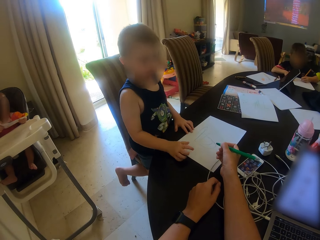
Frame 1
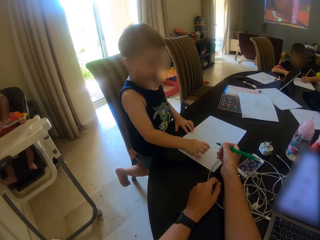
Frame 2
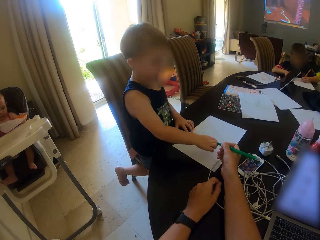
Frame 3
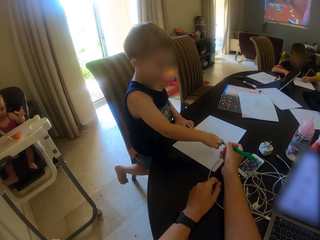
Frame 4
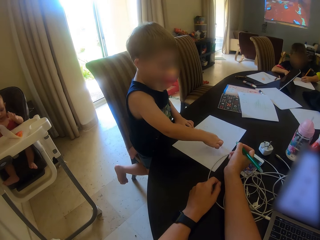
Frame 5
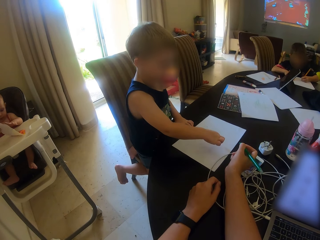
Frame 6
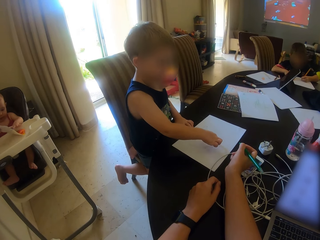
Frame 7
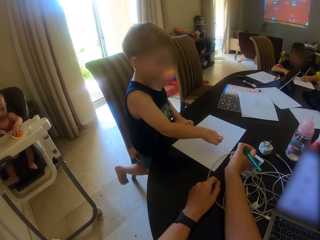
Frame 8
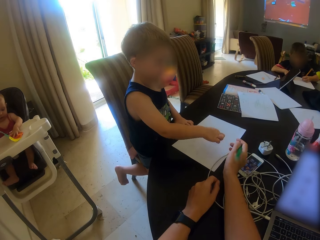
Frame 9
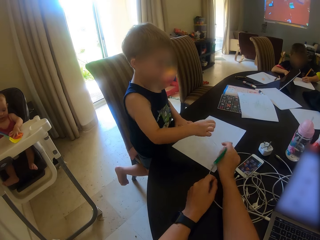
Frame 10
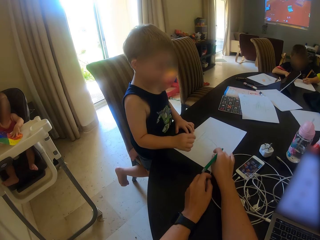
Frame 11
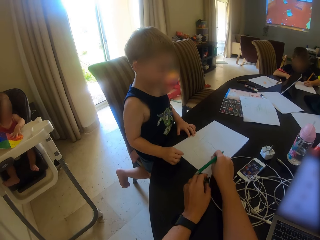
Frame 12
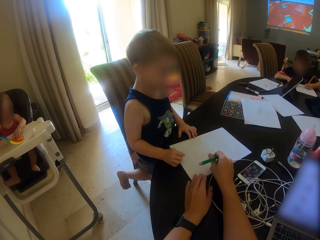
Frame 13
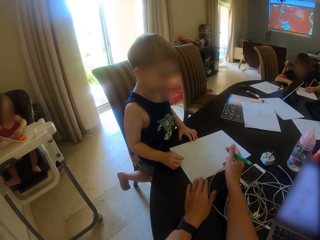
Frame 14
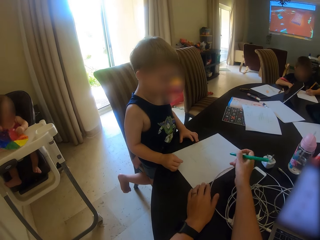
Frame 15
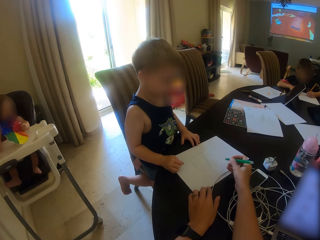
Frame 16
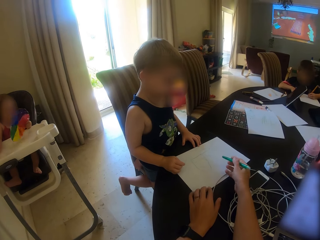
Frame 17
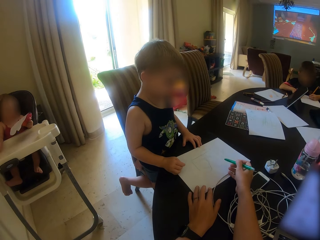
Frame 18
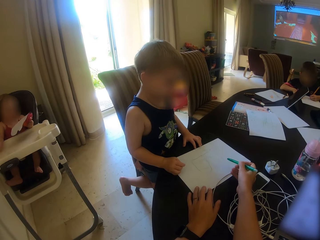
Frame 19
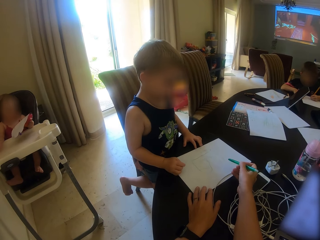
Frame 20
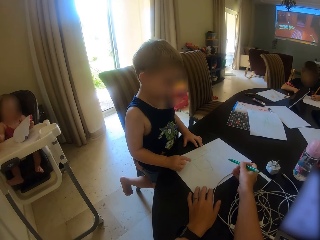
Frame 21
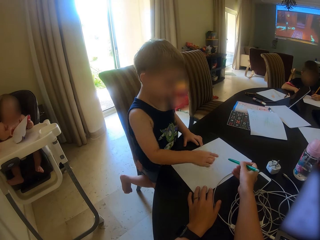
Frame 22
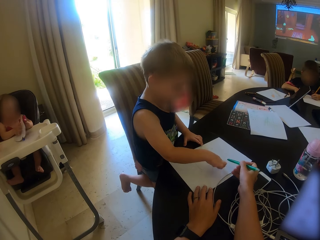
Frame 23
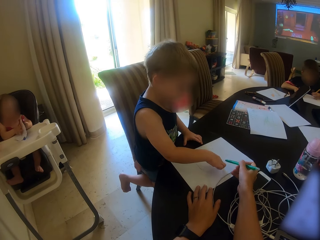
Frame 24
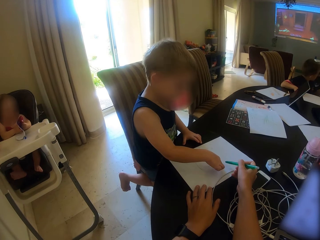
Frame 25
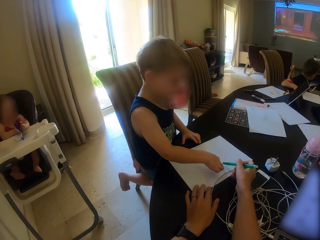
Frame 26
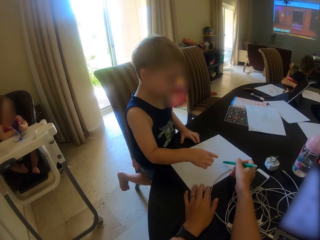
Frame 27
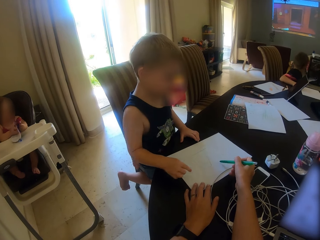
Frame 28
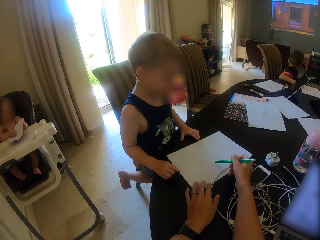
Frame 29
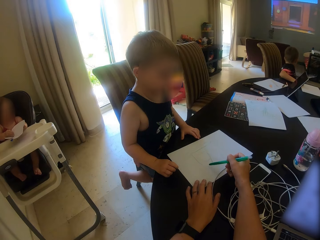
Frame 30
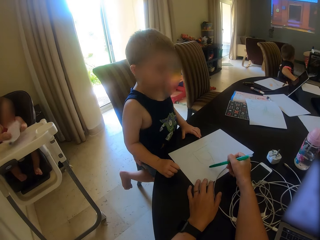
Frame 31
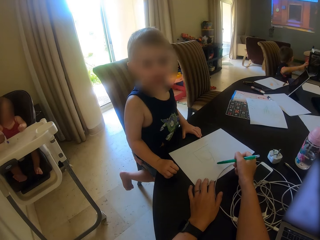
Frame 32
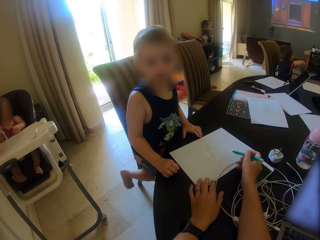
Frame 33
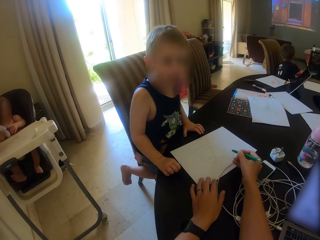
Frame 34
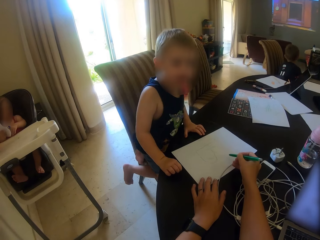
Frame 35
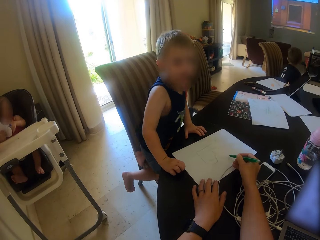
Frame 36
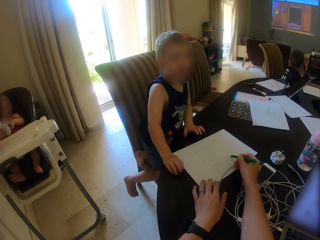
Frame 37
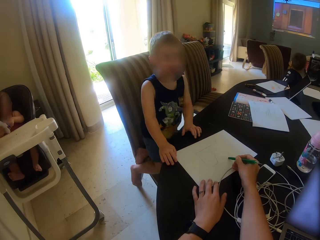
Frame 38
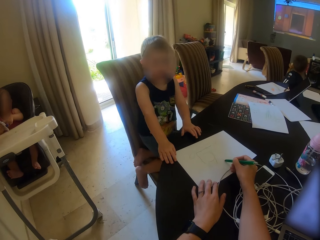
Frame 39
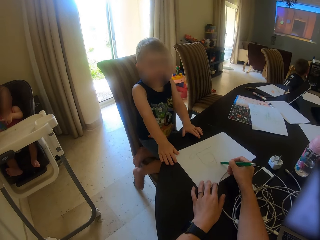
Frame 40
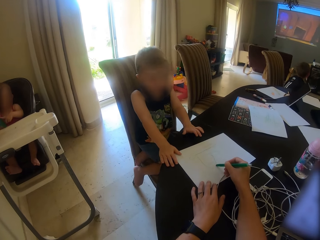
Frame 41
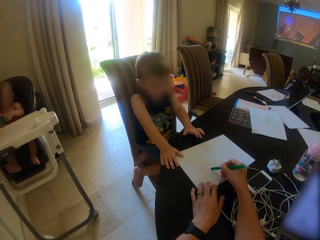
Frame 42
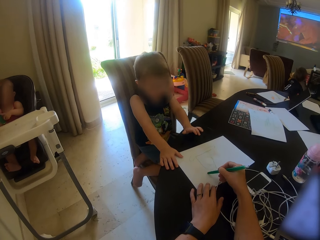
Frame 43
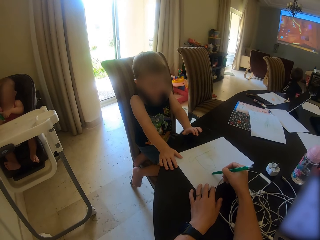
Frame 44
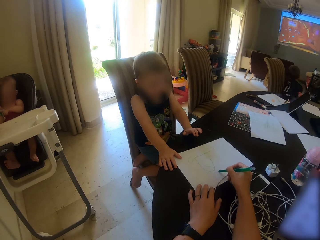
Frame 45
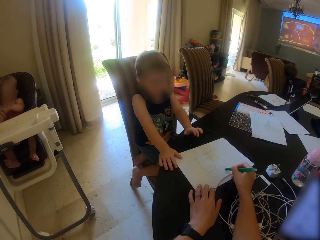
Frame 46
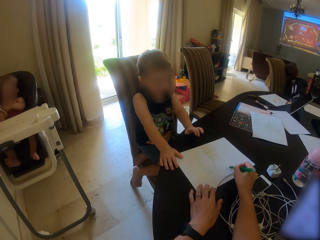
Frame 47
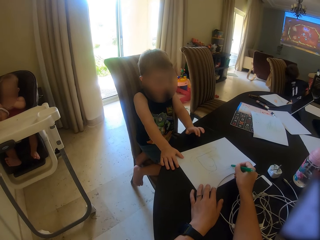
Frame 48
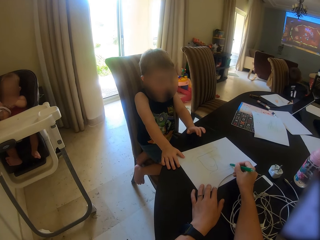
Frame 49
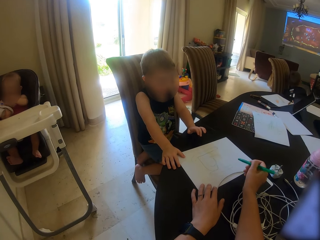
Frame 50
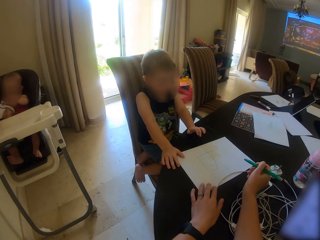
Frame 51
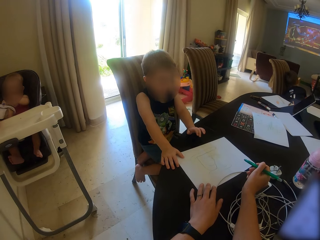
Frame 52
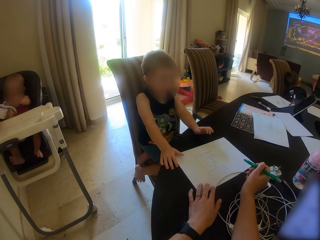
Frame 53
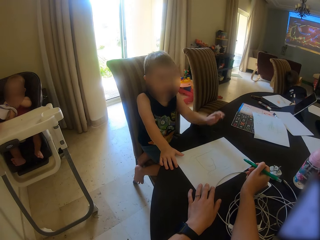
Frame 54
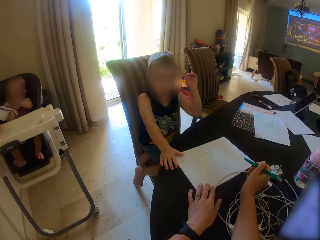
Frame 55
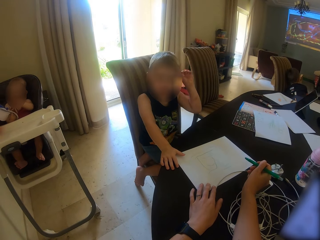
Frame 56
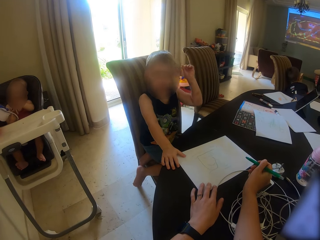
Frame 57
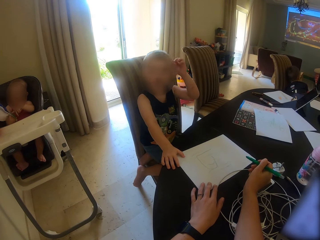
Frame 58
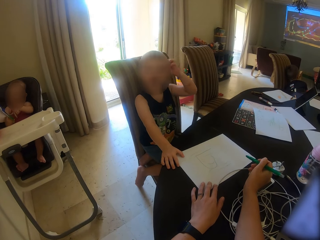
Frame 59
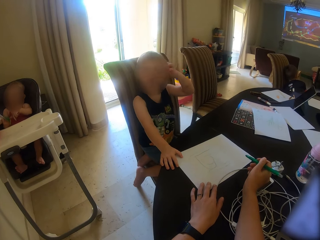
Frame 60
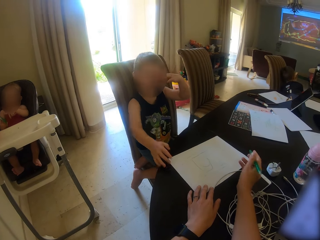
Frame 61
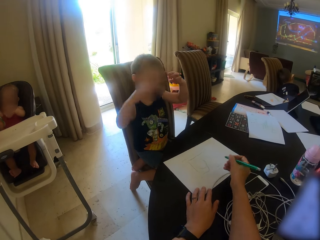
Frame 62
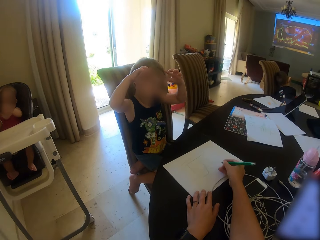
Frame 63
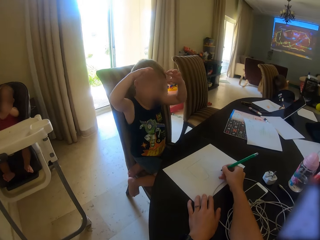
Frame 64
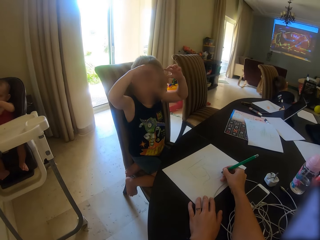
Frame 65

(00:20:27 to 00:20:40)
The camera wearer writes on the paper. They talk to a person. They write on the paper. A child moves his hands.

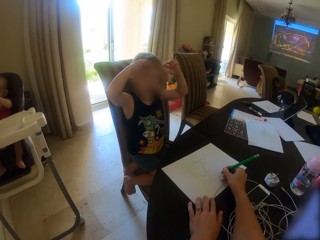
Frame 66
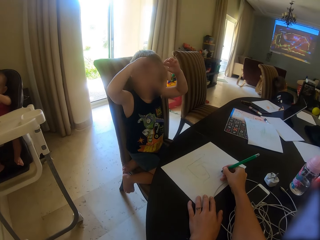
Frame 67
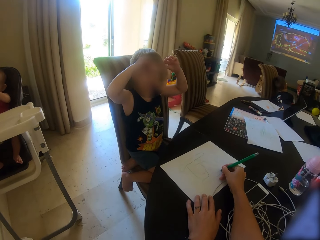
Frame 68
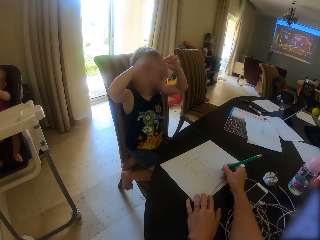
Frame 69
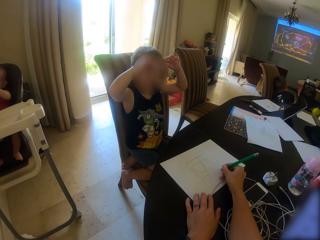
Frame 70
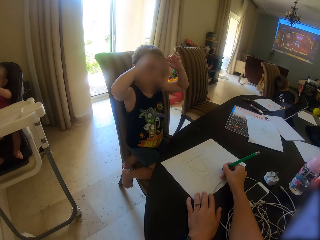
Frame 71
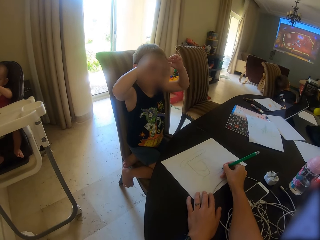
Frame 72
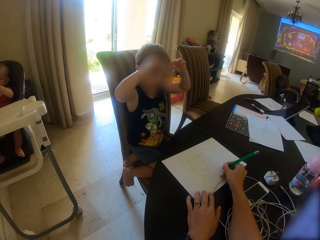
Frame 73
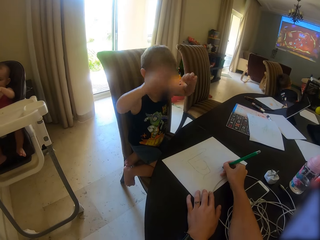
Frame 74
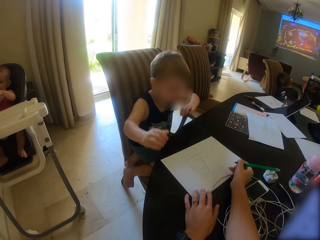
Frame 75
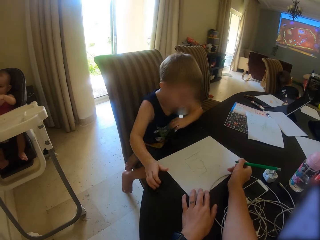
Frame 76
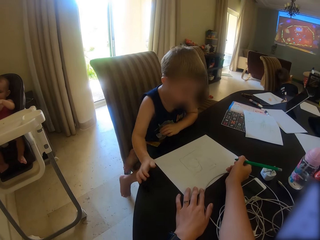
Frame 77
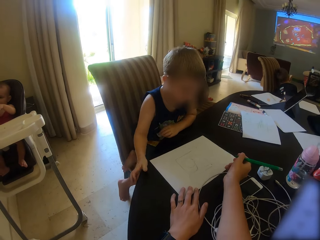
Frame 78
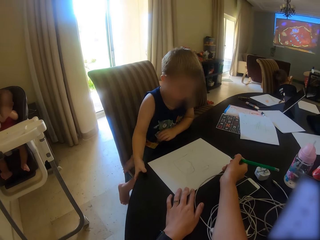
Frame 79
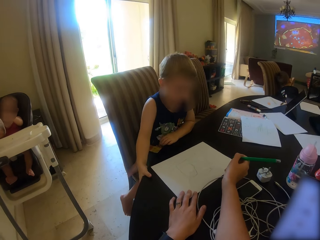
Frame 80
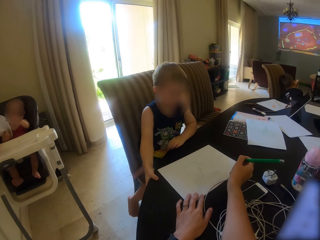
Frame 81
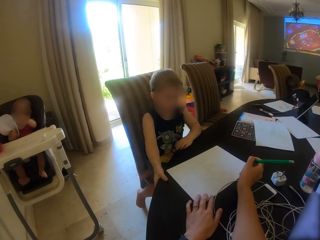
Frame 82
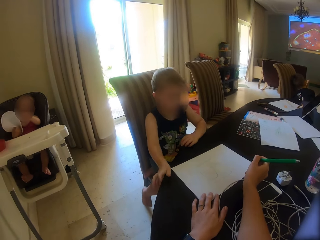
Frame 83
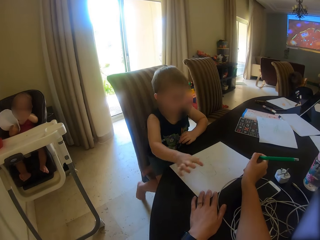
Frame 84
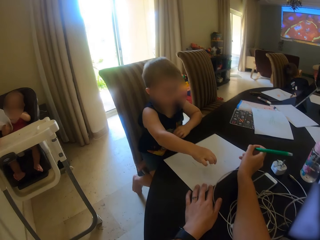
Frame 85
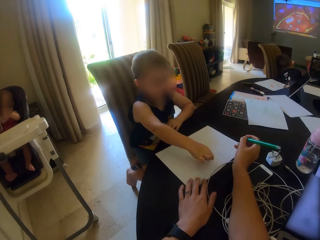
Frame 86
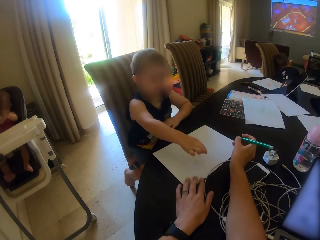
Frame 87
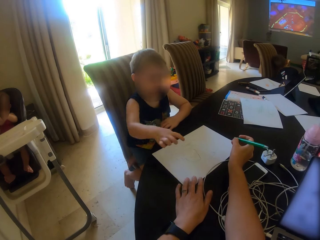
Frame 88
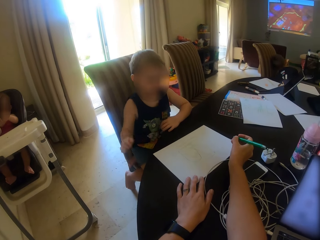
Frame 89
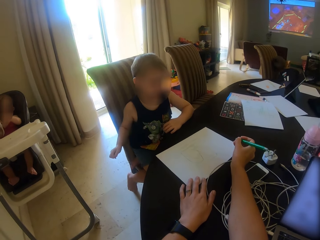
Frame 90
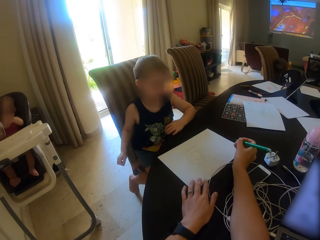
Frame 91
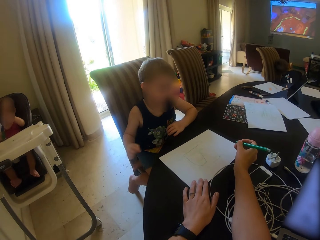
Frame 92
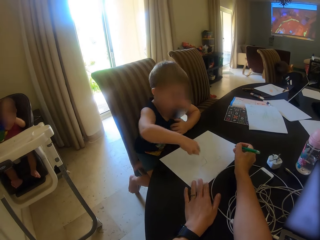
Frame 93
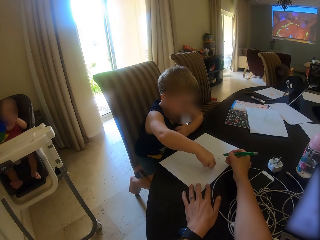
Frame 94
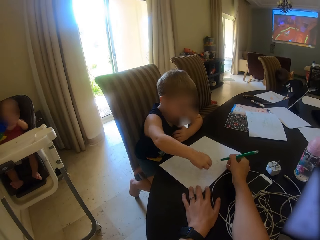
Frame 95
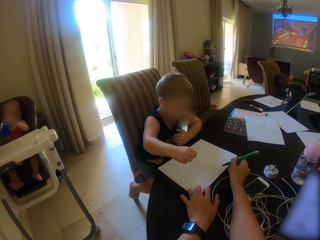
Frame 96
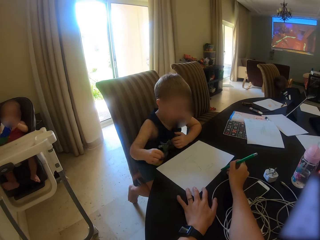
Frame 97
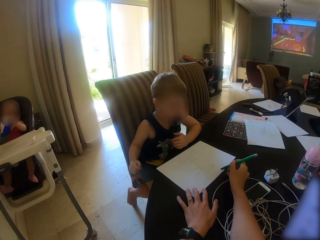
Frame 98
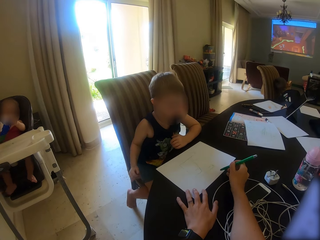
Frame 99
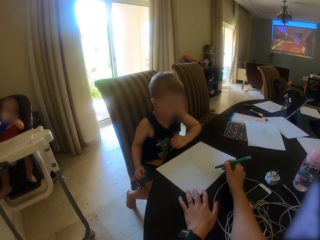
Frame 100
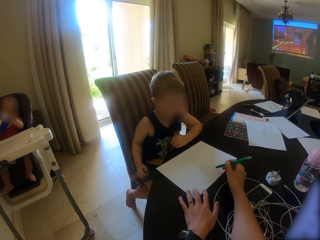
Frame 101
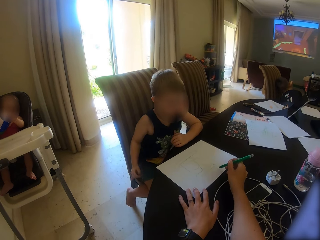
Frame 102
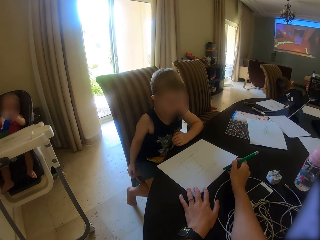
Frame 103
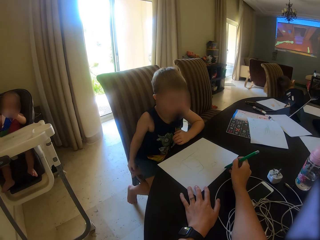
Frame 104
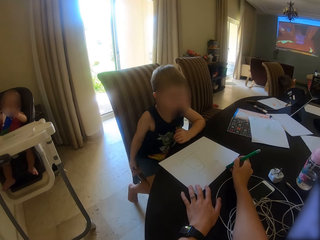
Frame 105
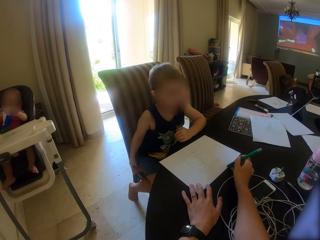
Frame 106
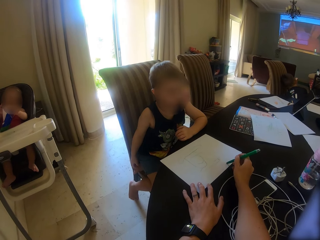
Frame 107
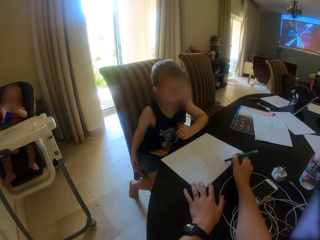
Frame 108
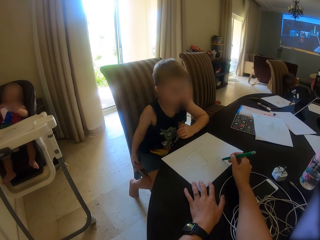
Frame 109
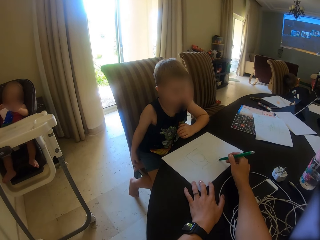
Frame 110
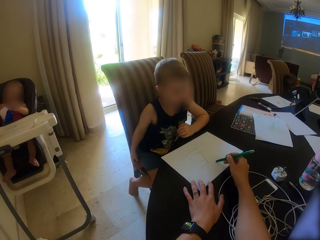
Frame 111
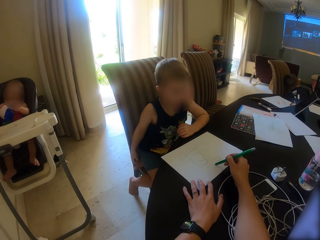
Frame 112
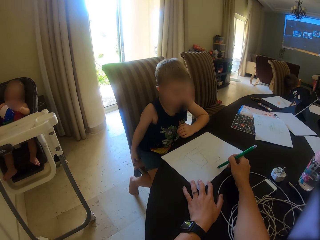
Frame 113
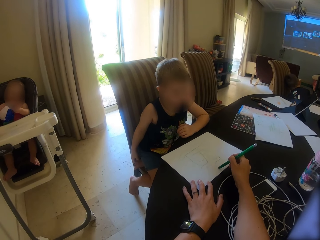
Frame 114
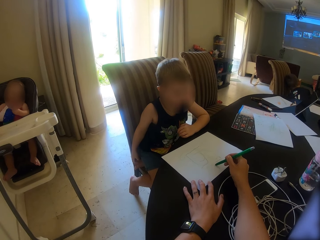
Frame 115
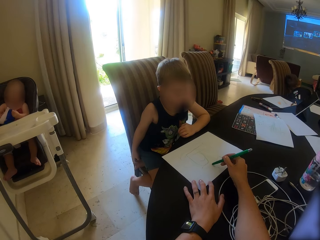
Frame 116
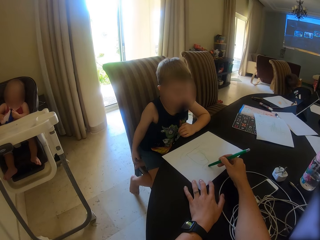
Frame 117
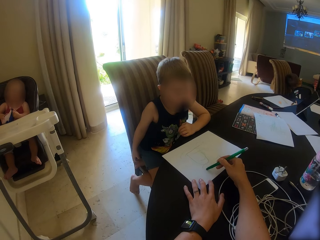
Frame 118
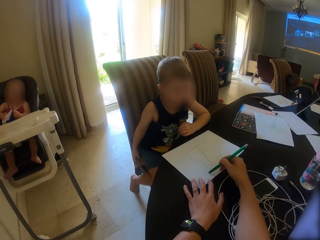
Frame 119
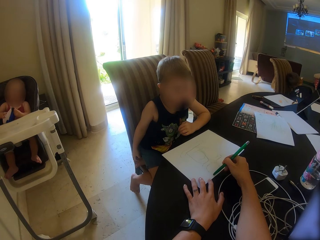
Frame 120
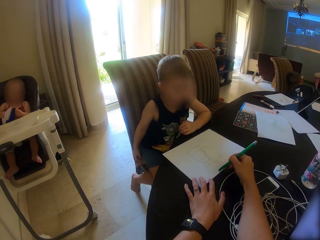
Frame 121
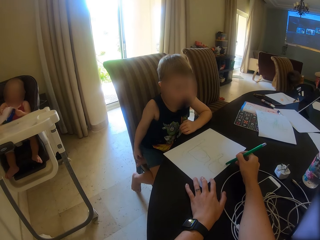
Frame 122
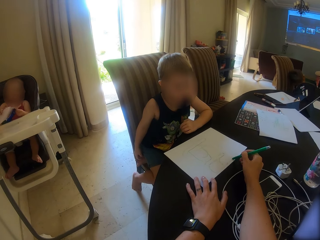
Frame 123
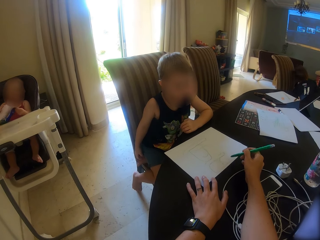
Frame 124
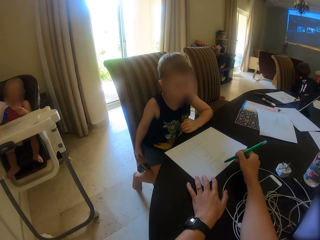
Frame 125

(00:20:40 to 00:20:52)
The camera wearer writes on the paper. A child moves his hands.
